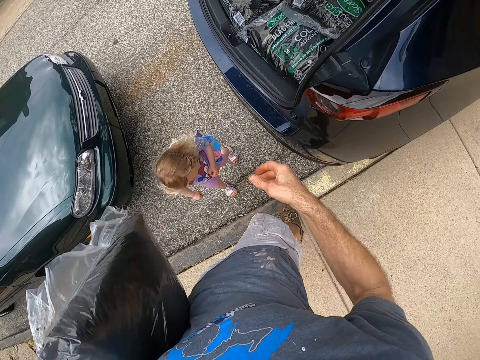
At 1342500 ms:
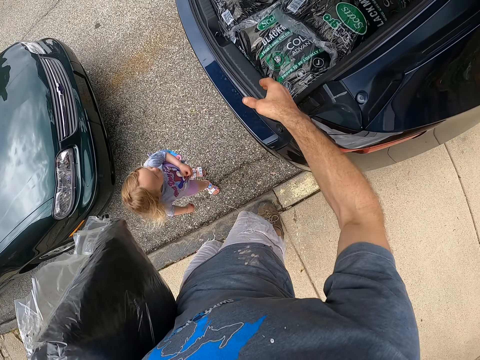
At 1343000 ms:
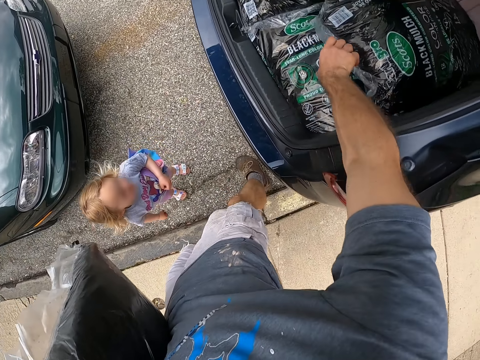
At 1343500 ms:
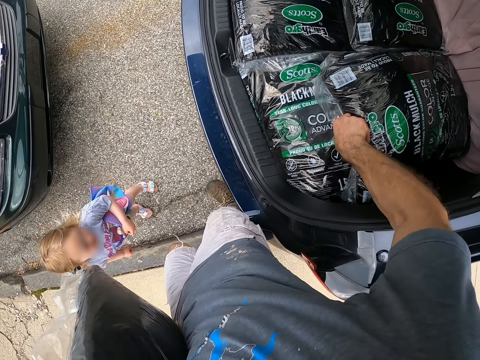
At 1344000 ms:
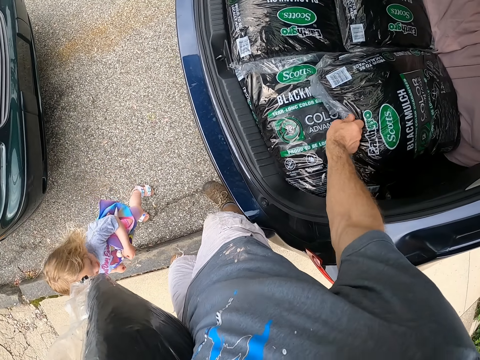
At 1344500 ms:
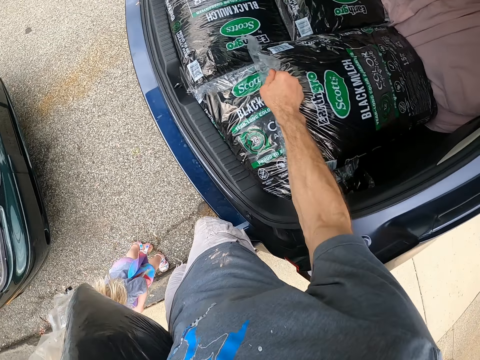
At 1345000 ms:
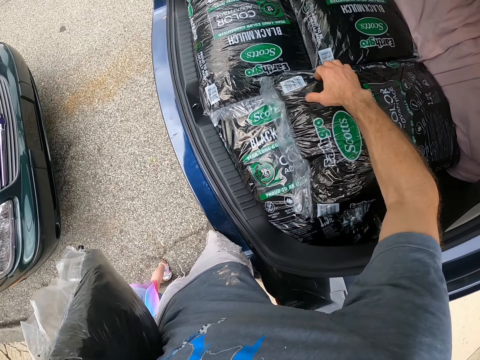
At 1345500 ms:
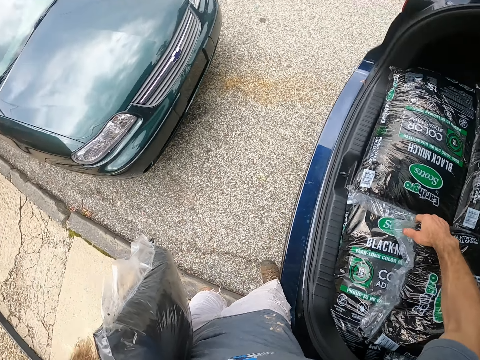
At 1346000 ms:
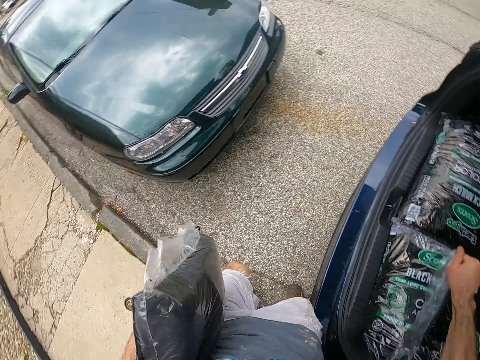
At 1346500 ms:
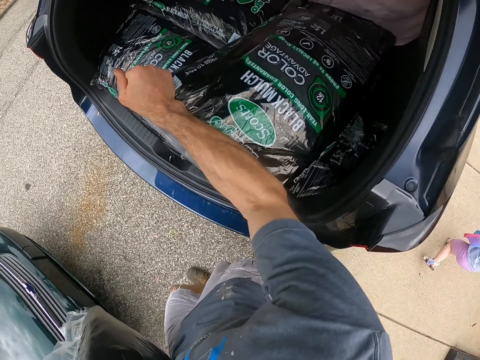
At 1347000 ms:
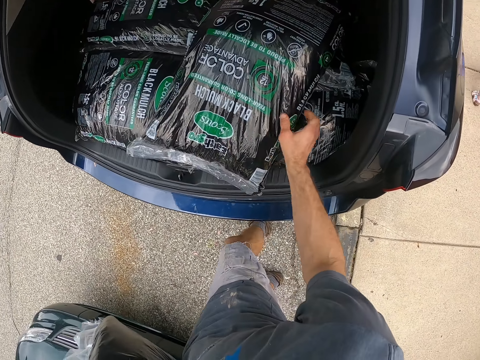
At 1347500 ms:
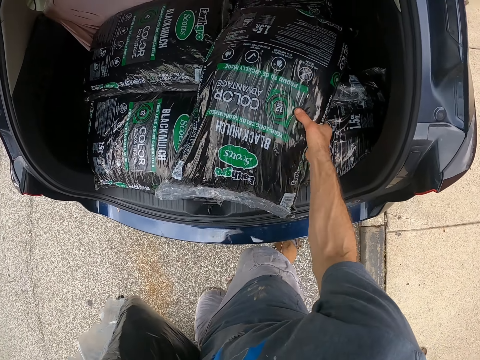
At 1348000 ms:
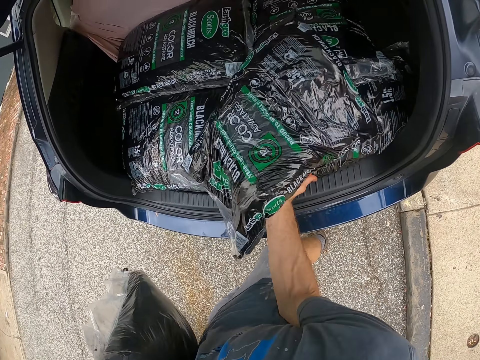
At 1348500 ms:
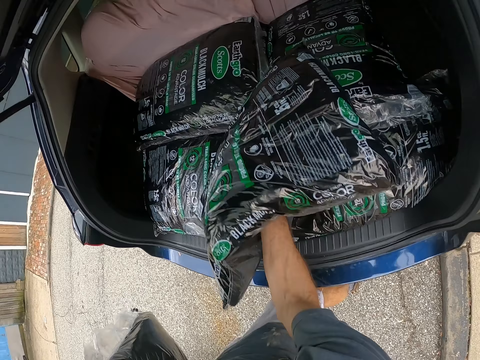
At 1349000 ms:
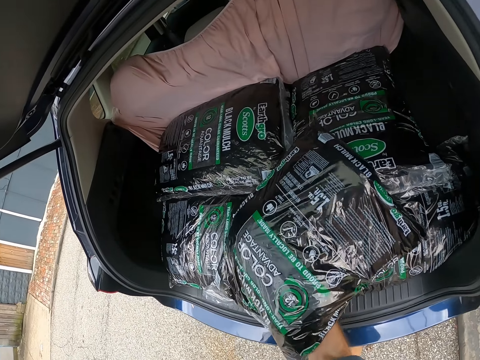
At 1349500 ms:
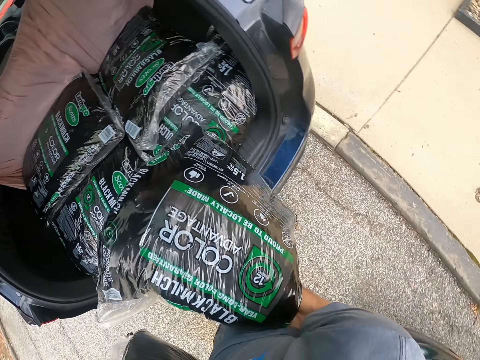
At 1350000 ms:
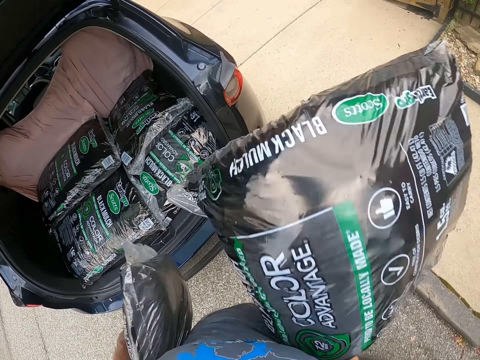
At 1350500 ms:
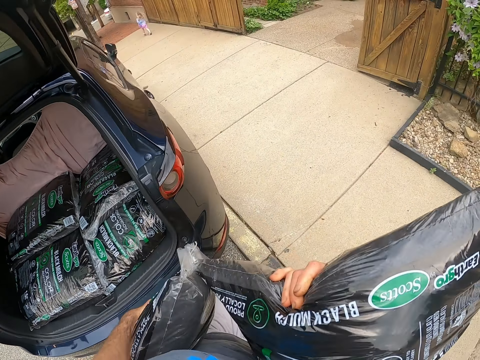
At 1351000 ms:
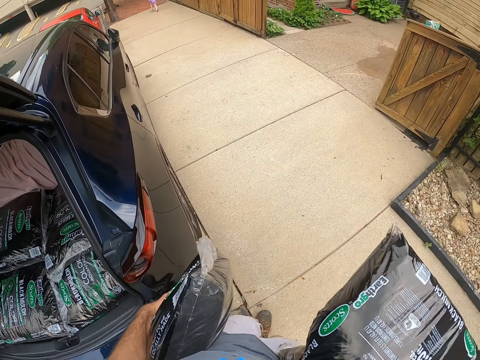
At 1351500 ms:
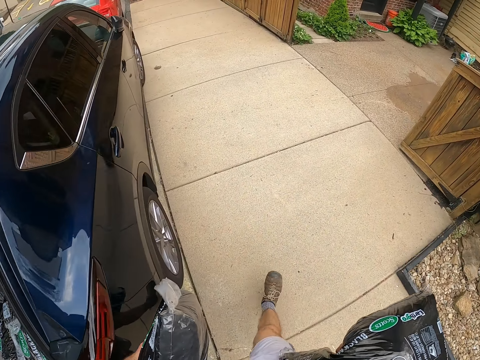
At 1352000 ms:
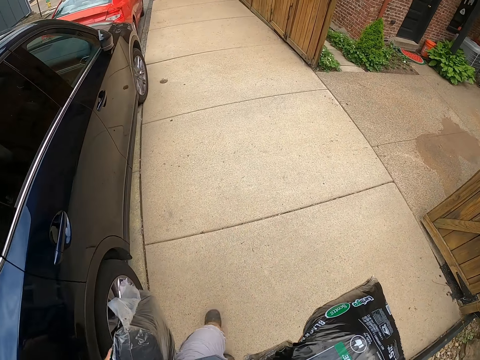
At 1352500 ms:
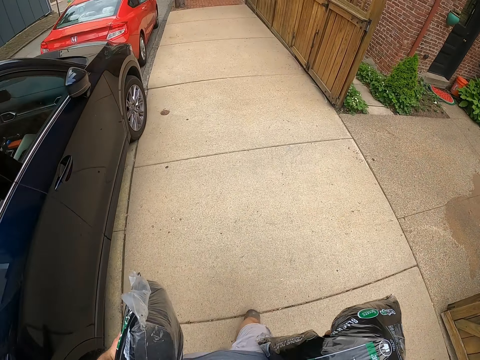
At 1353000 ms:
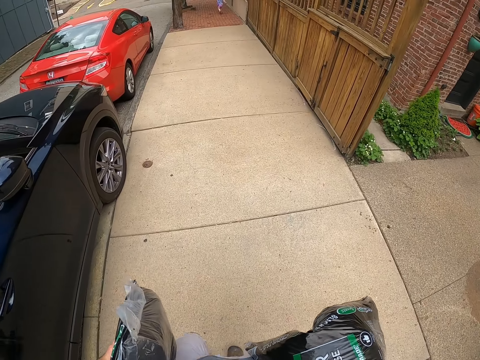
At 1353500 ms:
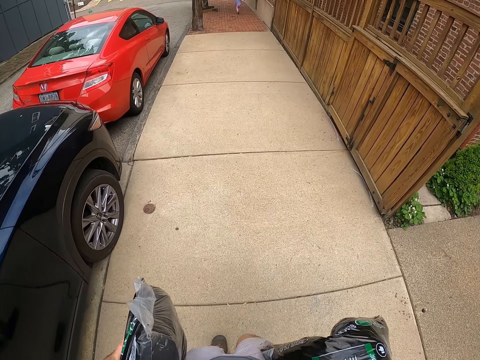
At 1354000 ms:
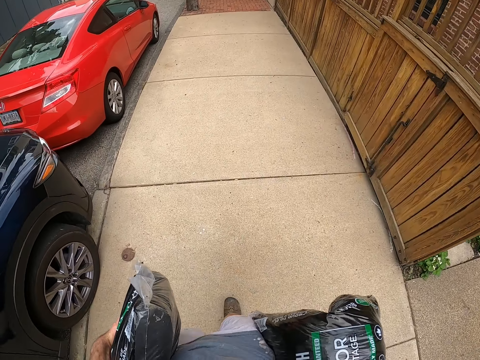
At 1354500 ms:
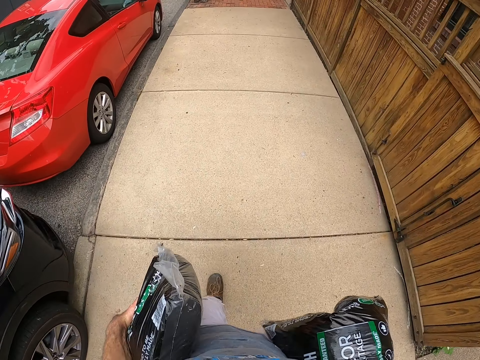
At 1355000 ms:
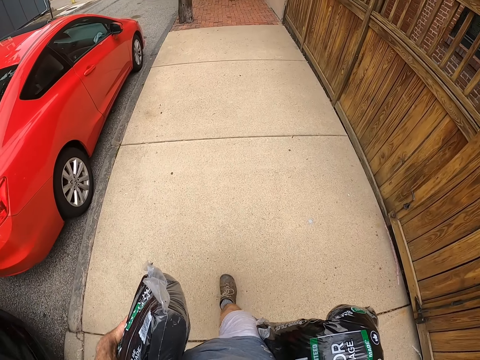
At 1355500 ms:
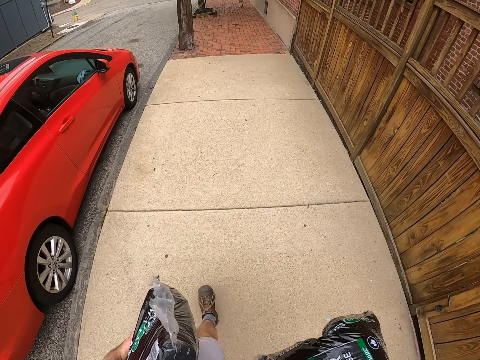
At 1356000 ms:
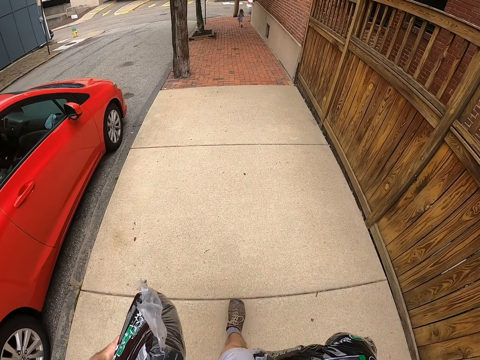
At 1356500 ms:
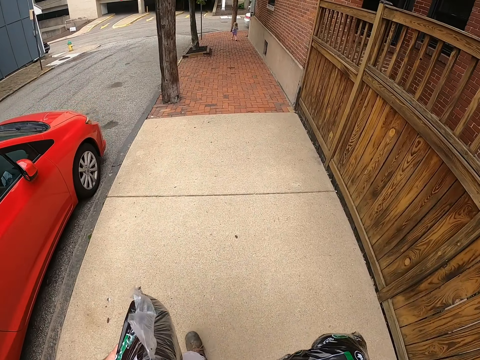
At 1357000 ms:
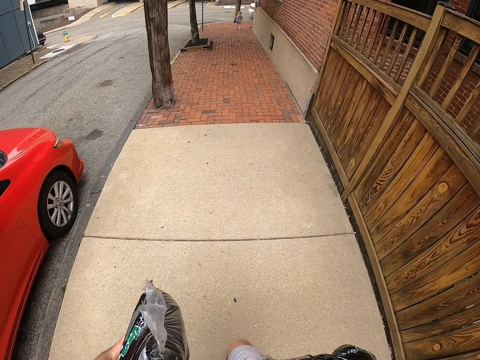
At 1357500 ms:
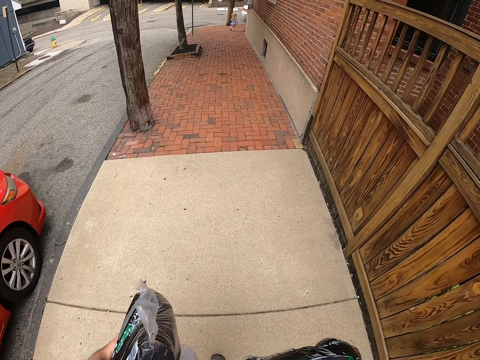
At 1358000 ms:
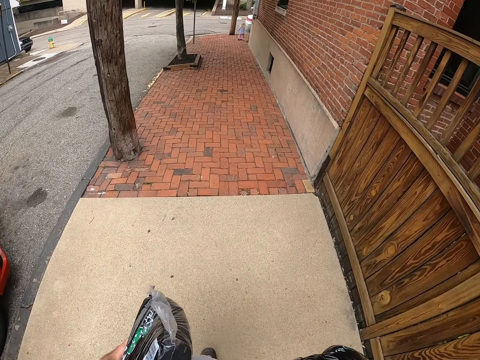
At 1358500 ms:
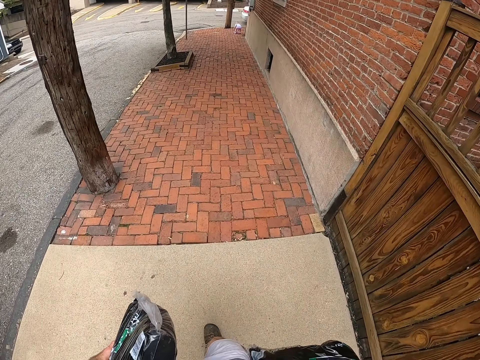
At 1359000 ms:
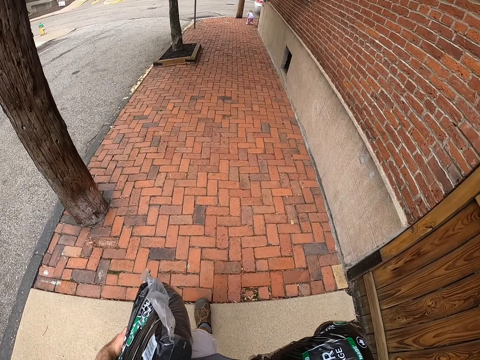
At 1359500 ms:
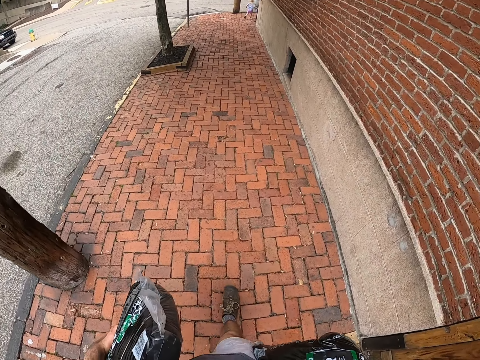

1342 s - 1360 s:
The camera wearer carries the bags from the boot of the car. They take the manure bag. A child runs towards the house. The camera wearer walks towards the raised bed near the tree. The child runs on the walkway.

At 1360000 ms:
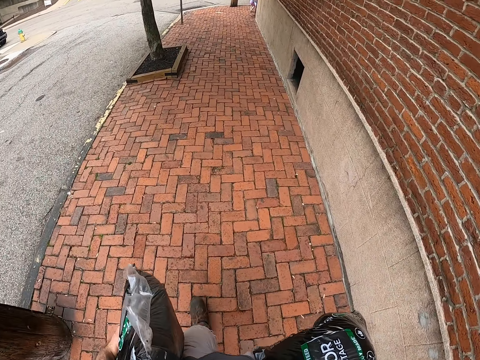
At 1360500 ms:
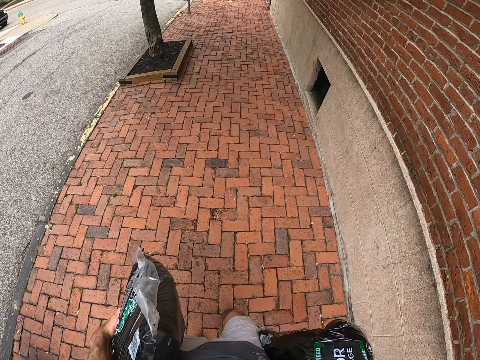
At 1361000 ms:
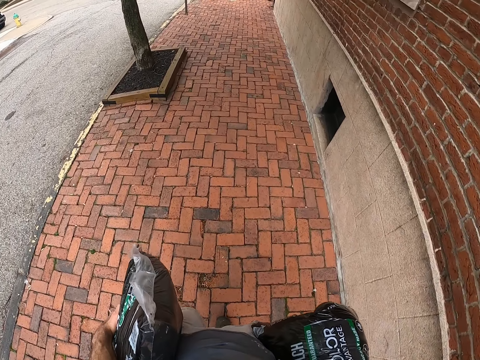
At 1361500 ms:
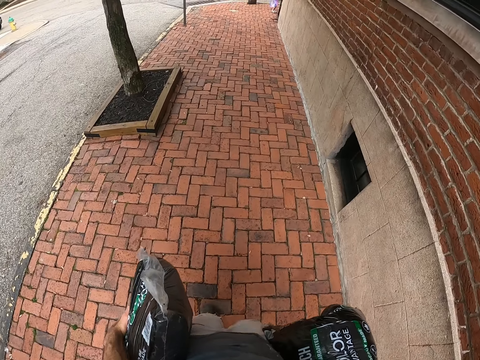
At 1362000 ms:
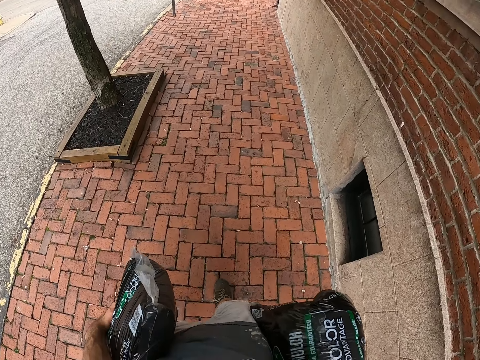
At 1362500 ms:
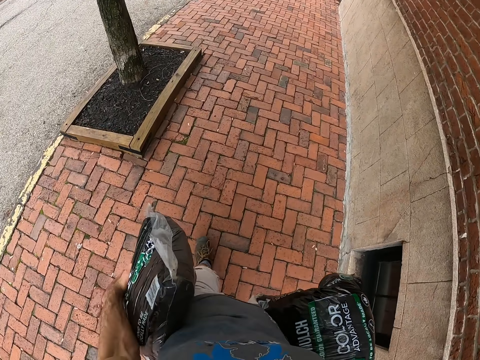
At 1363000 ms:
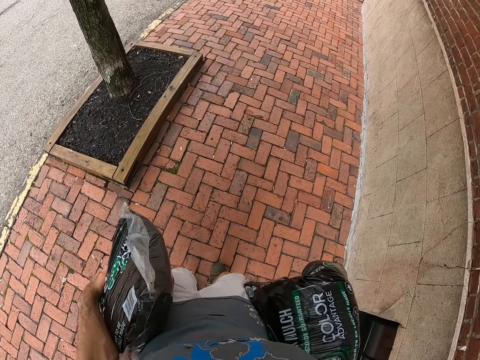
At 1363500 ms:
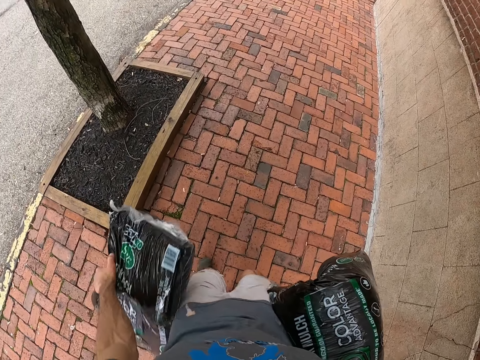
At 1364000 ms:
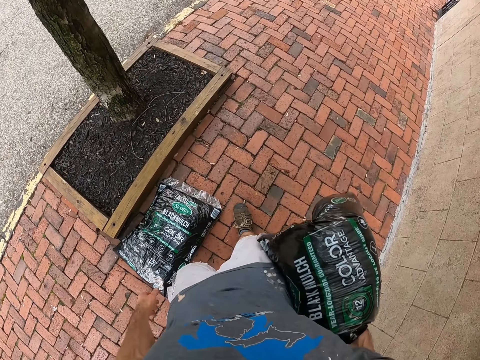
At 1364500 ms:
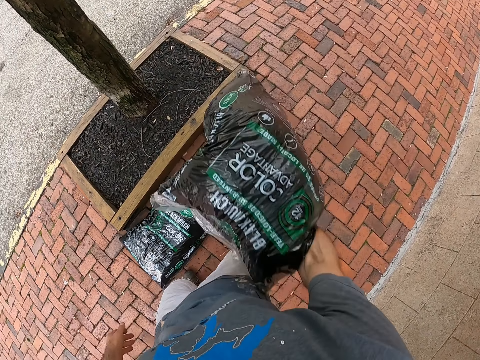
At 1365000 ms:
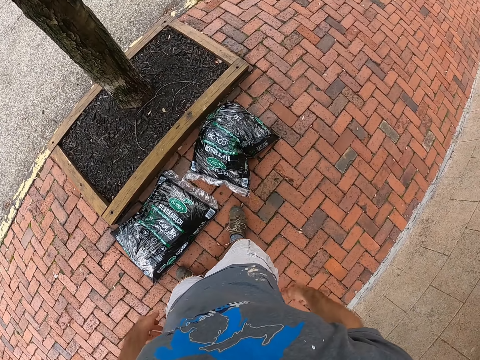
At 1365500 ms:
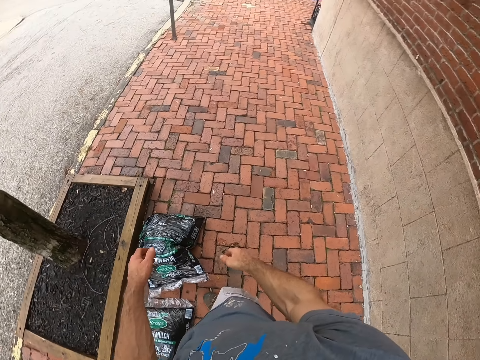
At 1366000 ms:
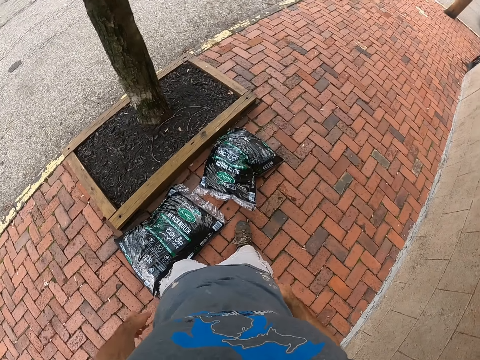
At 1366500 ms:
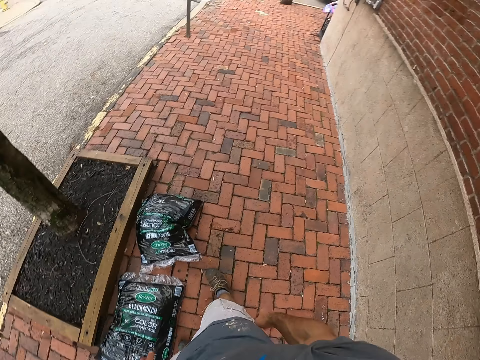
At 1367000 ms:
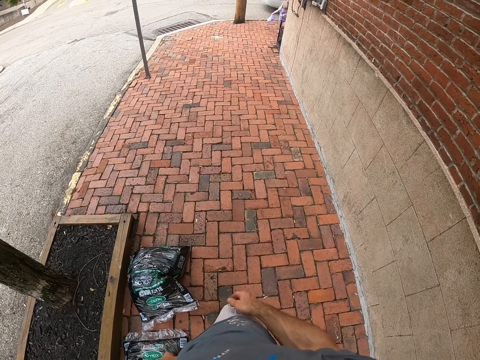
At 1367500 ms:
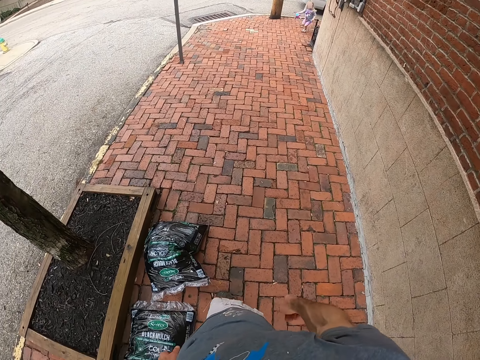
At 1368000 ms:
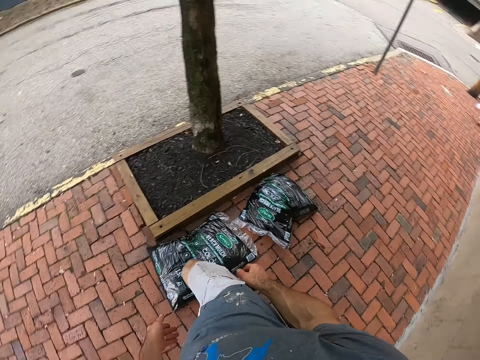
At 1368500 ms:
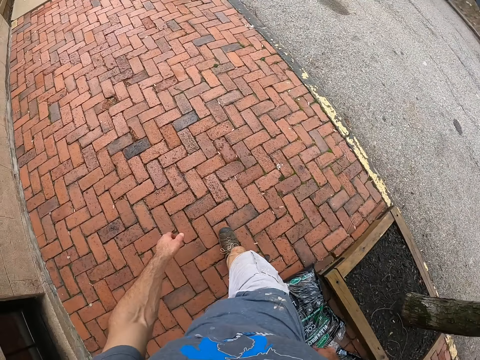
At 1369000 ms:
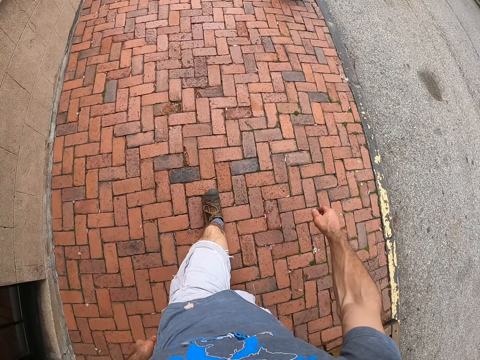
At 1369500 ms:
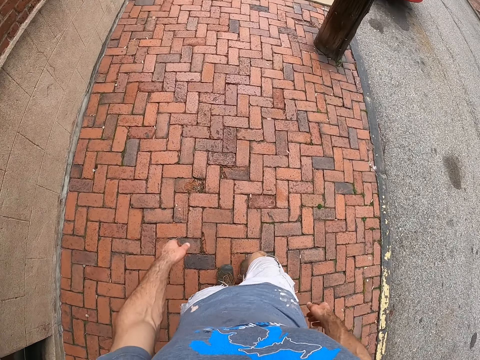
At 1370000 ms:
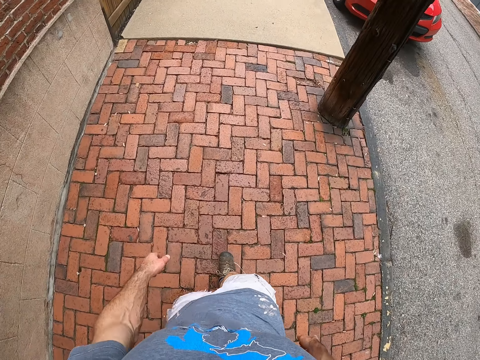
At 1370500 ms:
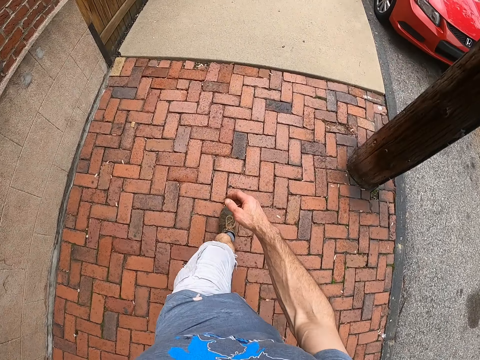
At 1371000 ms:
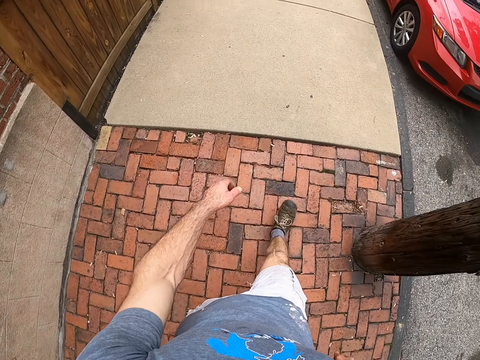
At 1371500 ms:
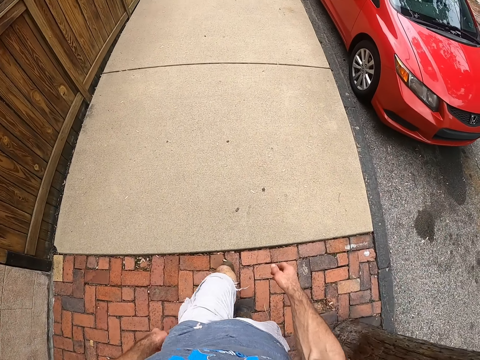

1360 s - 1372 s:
The camera wearer drops the manure bag on the ground. A child runs close to the camera wearer. The camera wearer walks back to the car, close to the boot.
